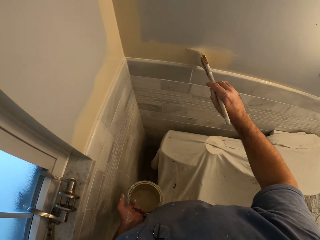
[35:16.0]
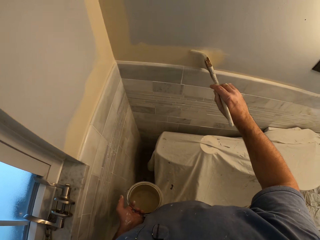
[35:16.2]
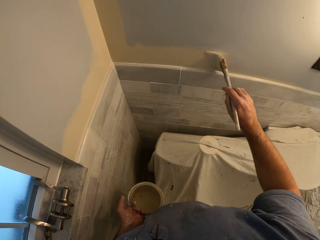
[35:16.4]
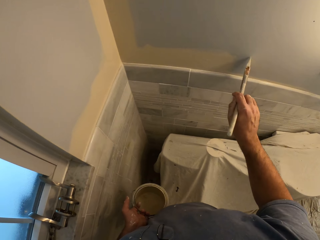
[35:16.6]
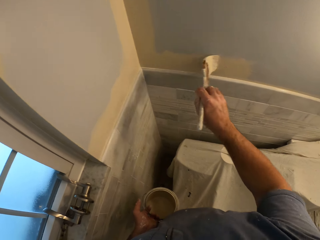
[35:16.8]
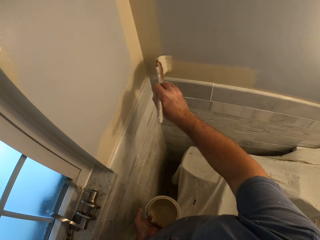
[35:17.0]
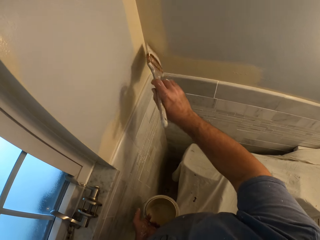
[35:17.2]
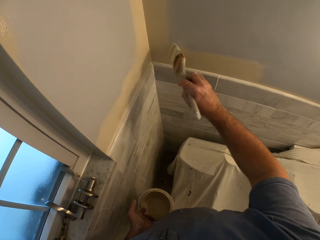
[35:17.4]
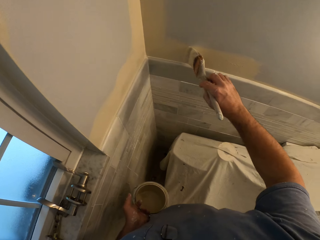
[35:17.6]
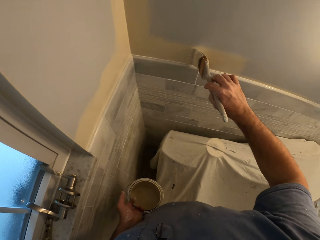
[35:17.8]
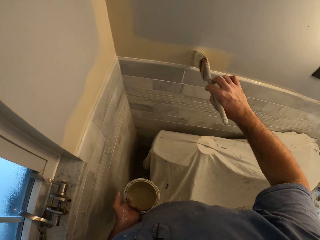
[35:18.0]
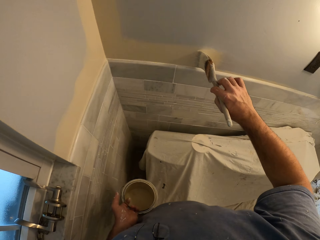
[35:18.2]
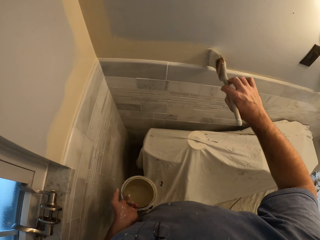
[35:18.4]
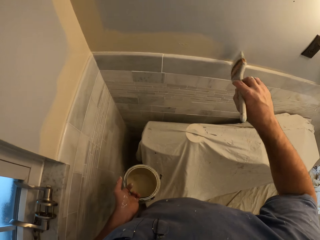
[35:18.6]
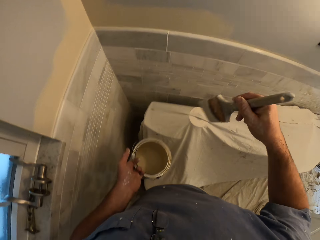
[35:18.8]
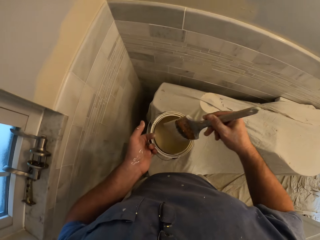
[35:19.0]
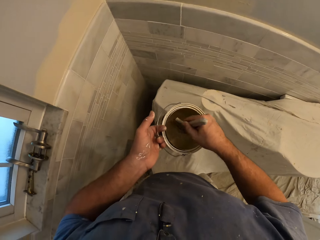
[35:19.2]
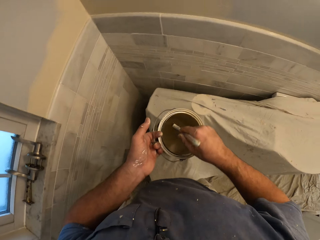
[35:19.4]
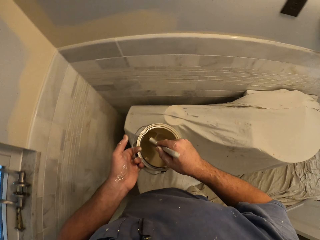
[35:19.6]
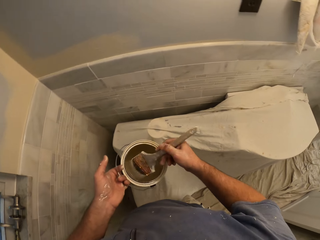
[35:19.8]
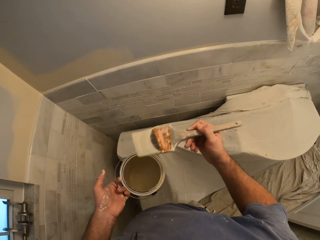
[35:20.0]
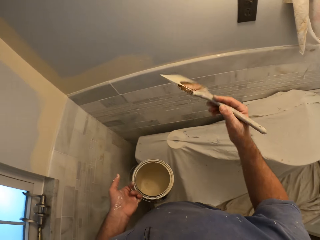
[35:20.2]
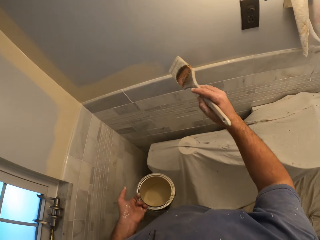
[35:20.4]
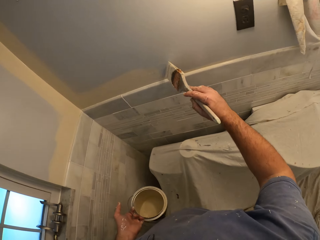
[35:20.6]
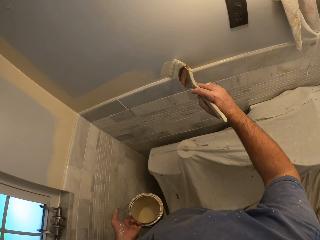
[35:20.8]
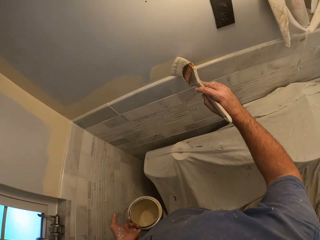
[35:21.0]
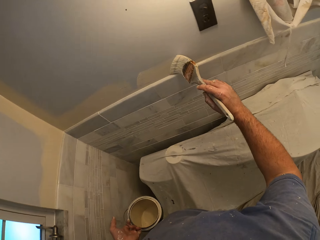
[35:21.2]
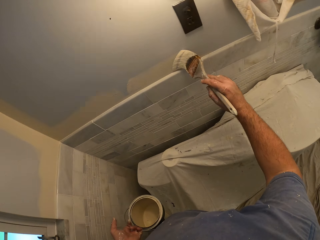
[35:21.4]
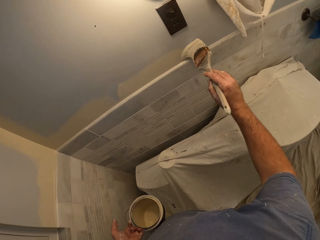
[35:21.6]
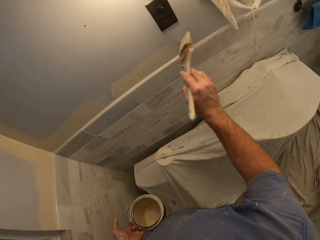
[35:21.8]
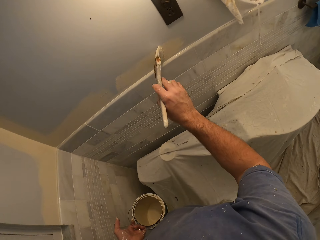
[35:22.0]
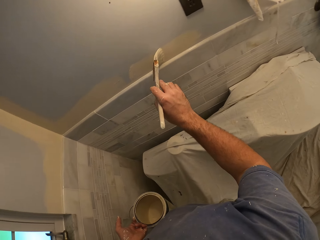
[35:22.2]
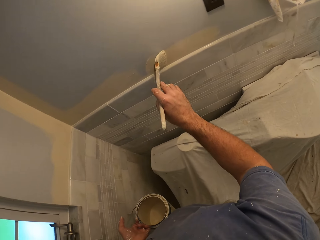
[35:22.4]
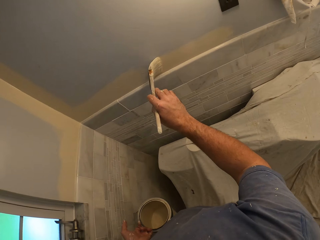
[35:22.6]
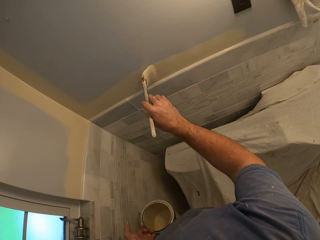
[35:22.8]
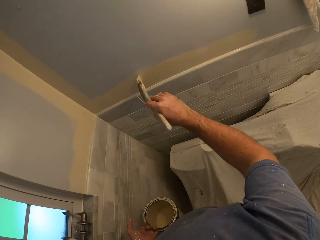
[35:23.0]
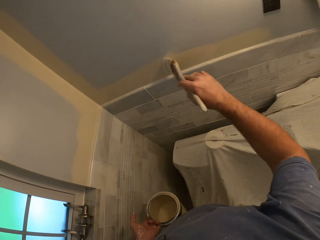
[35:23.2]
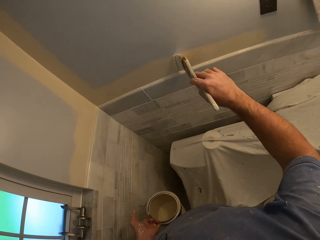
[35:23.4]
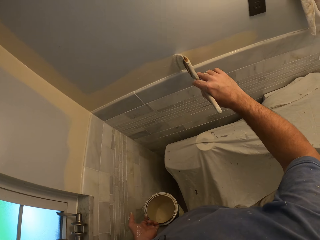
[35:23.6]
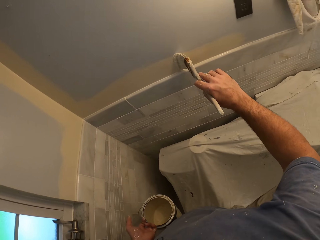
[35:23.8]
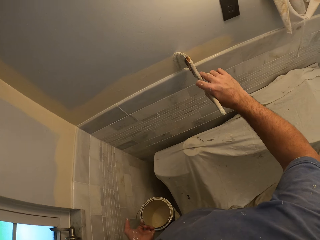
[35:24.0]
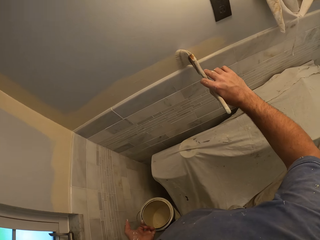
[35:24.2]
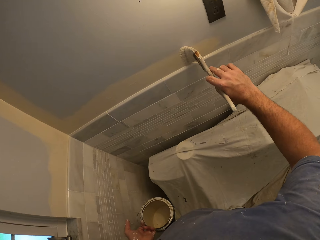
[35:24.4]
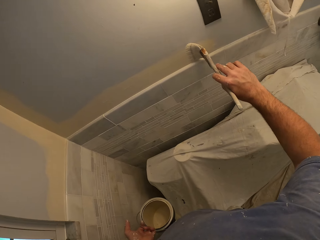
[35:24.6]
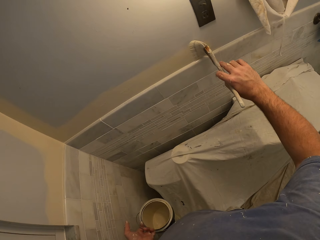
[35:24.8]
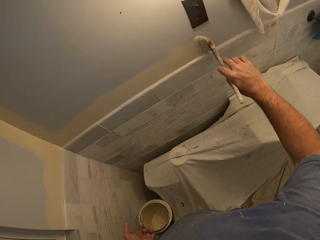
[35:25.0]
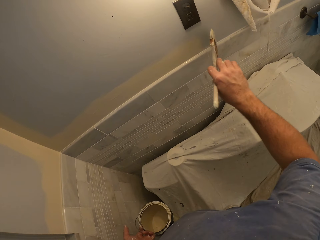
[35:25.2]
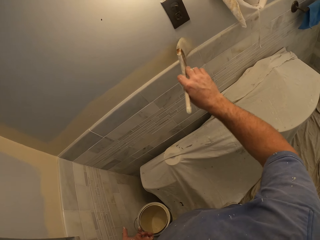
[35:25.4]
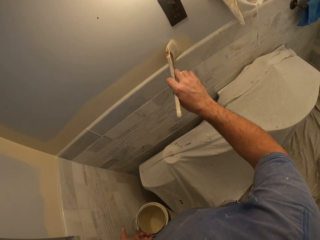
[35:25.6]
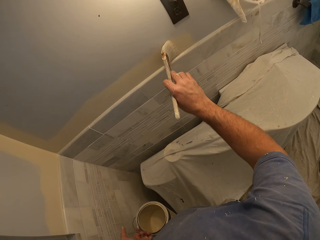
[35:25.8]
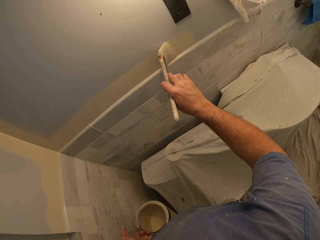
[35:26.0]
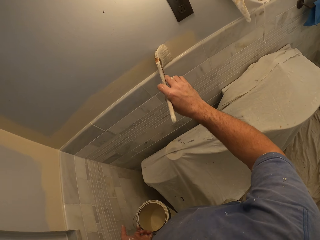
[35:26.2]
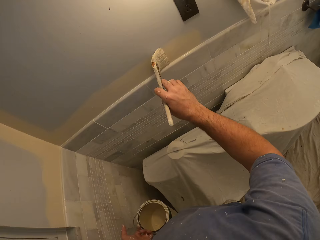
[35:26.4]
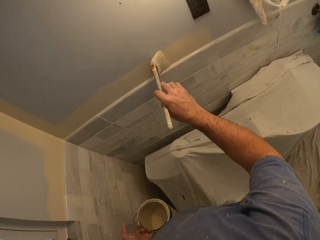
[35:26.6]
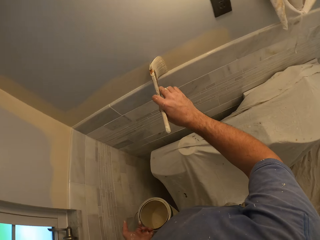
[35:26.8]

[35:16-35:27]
The camera wearer removes the brush from the wall. They touch the paint in the paint can with the brush. They remove the brush from the paint can. They paint the wall with the brush.

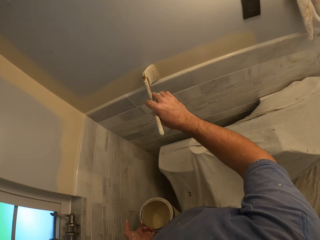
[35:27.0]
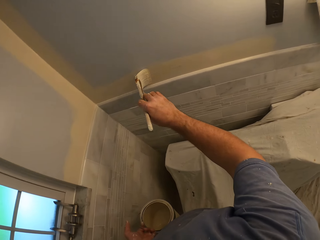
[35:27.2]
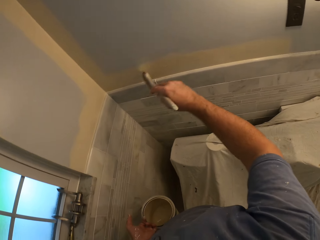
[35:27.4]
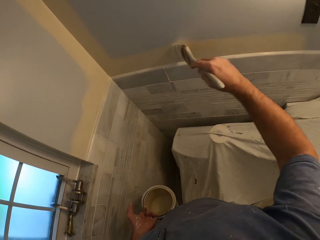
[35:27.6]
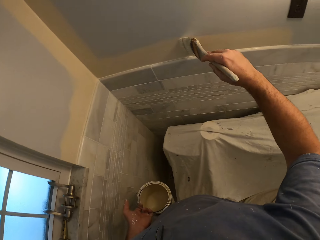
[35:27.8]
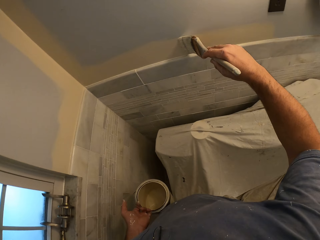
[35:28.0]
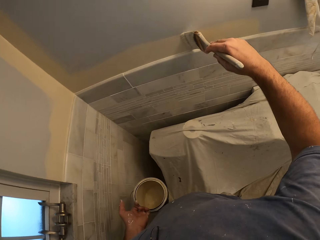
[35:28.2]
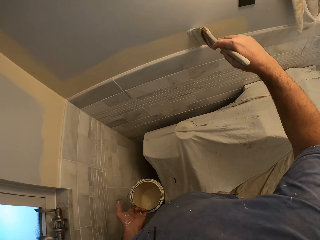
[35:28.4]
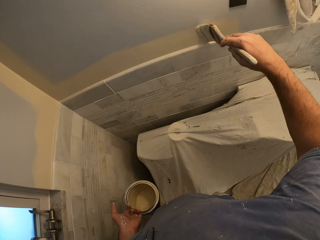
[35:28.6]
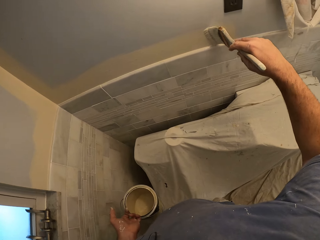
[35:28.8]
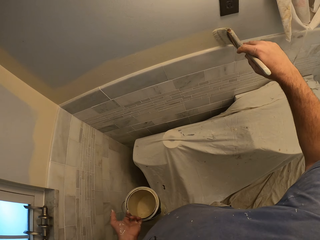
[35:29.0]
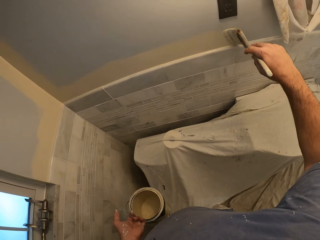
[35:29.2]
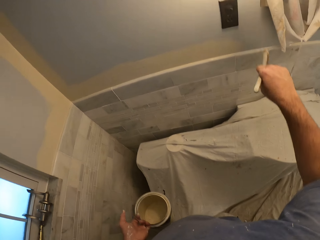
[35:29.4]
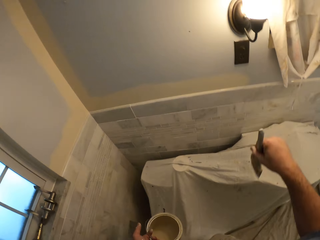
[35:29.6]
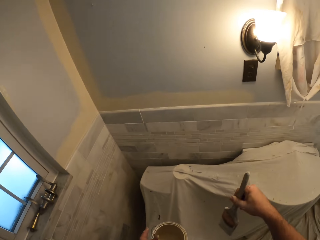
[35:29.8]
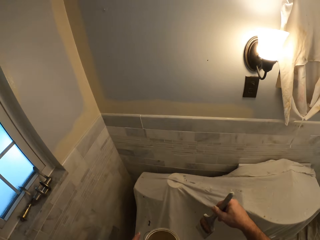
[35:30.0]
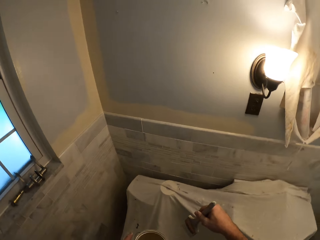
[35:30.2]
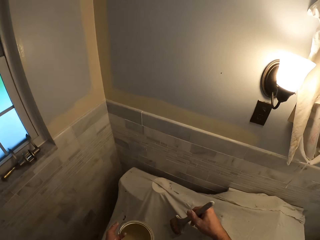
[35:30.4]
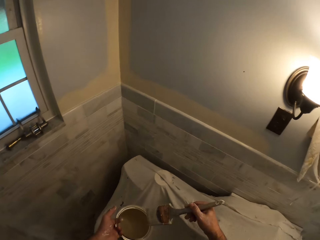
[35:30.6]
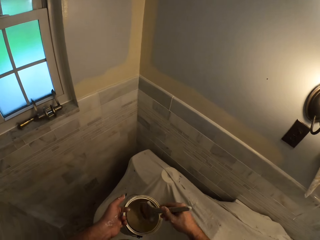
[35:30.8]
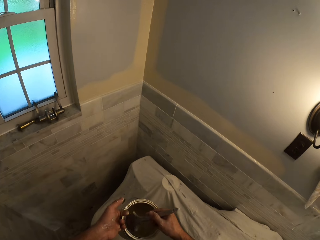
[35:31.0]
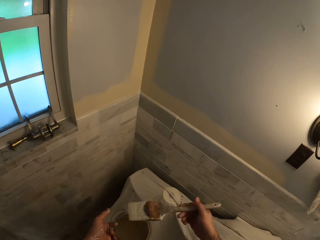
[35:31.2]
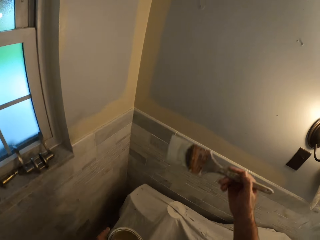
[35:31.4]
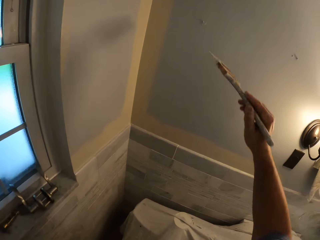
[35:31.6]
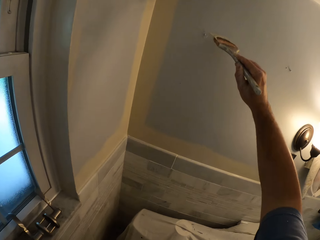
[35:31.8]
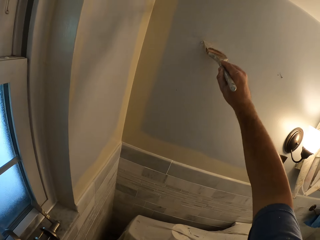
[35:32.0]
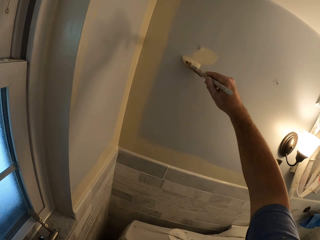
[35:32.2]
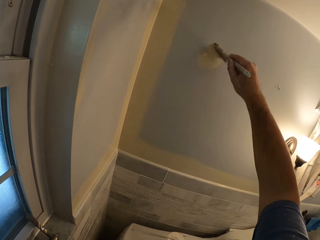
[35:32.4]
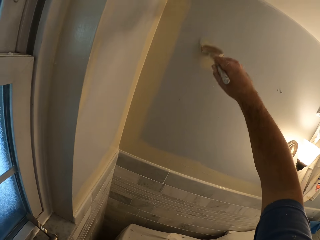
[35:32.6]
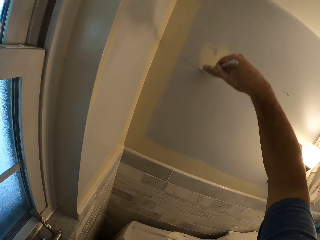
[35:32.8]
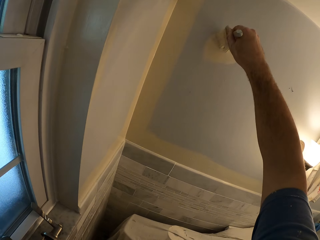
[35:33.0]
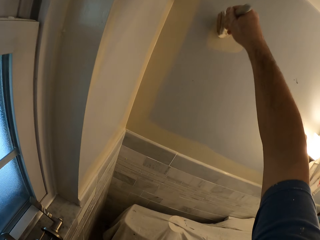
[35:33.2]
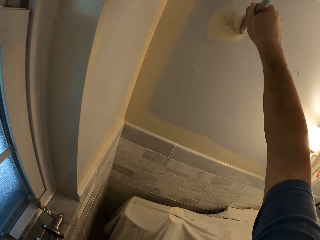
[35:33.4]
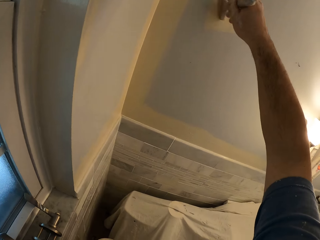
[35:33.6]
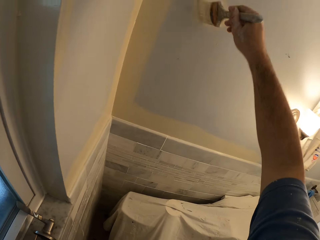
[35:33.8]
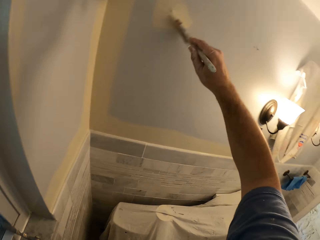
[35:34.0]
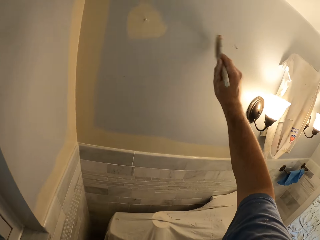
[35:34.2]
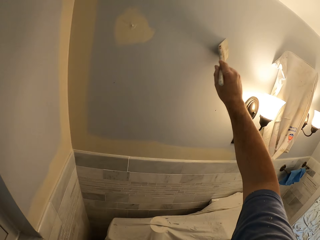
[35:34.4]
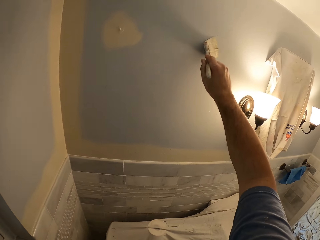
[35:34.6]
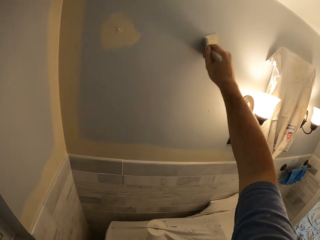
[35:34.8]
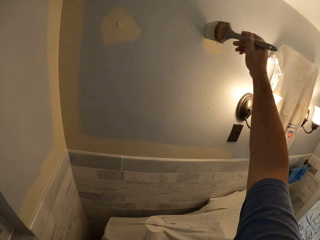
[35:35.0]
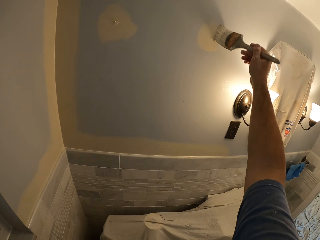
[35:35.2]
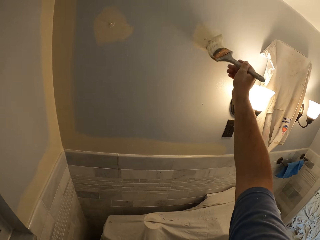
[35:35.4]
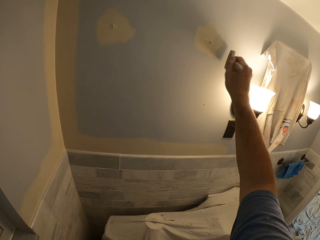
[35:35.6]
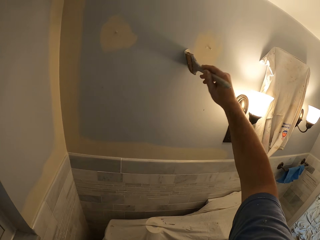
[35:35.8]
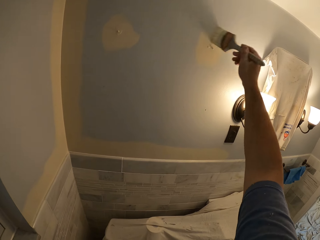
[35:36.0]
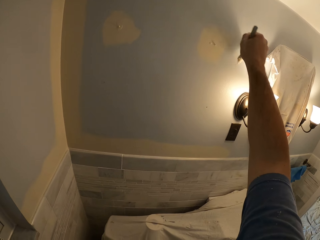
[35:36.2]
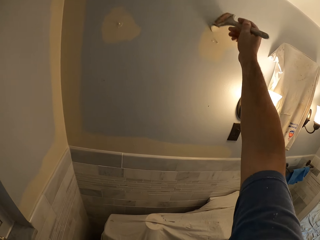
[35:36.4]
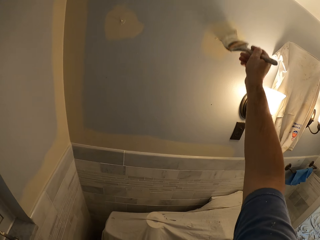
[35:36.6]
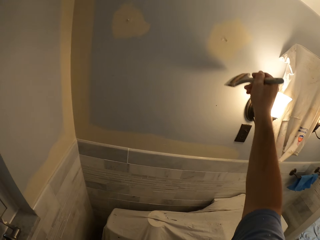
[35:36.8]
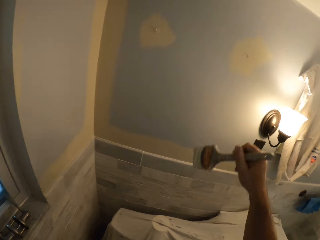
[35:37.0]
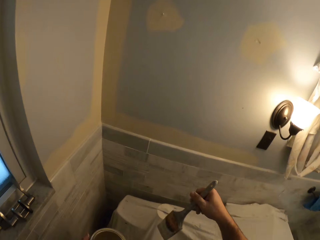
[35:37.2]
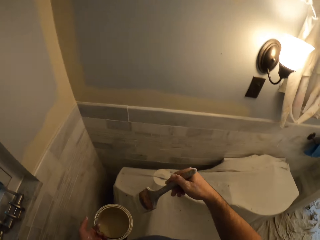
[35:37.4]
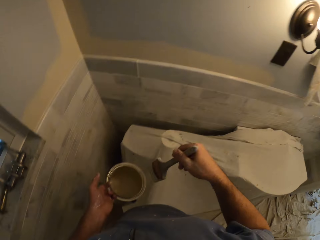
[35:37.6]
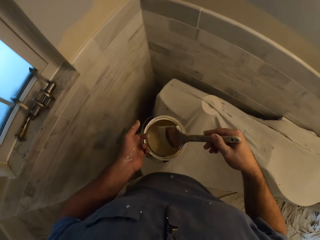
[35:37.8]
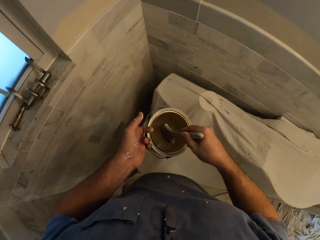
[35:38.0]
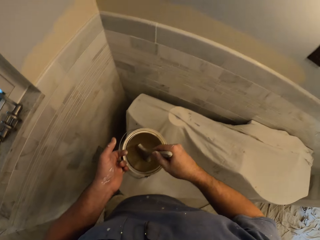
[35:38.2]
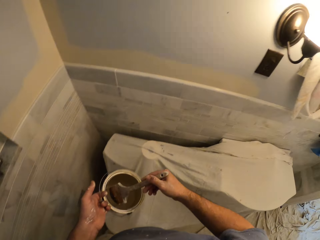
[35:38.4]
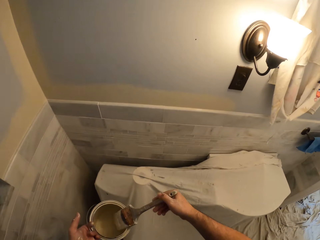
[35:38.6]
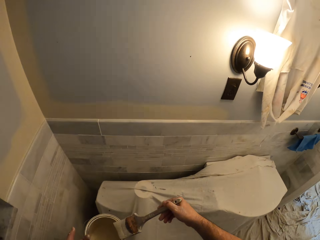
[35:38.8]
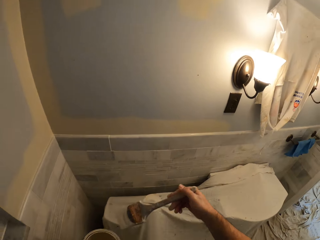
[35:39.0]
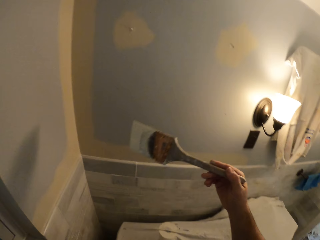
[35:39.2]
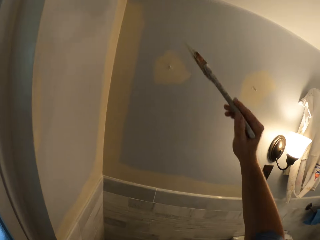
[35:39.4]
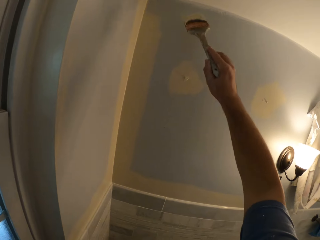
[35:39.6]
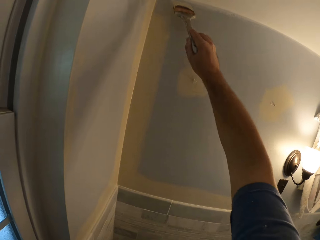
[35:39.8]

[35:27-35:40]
The camera wearer removes the brush from the wall. They touch the paint in the paint can with the brush. They remove the brush from the paint can. They paint the wall with the brush. They remove the brush from the wall. They touch the paint in the paint can with the brush. They remove the brush from the paint can.
